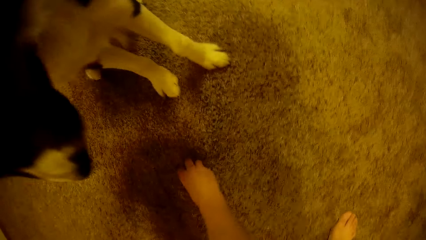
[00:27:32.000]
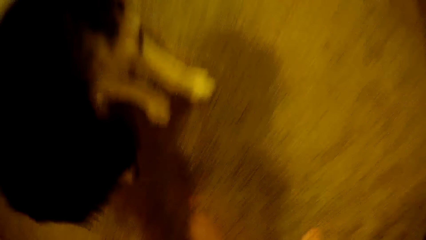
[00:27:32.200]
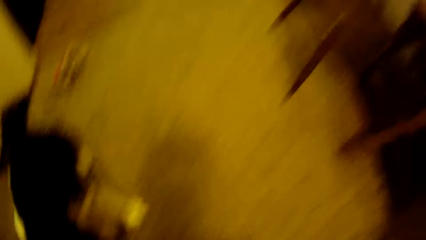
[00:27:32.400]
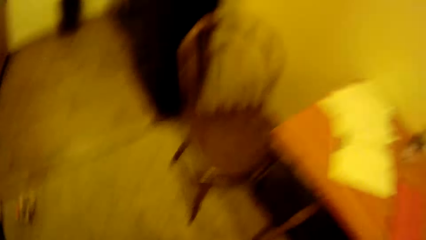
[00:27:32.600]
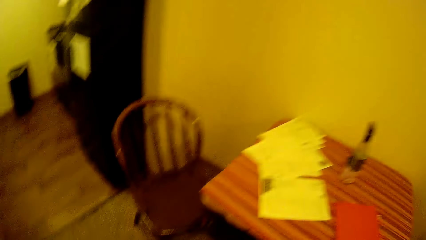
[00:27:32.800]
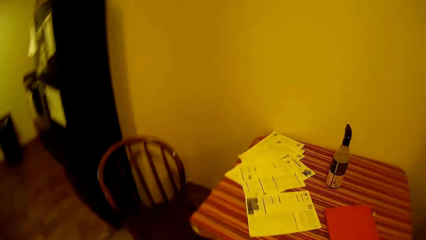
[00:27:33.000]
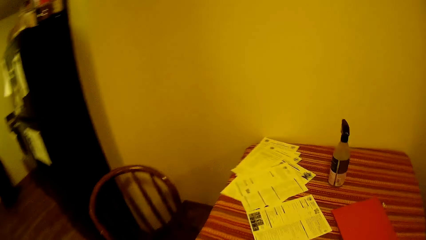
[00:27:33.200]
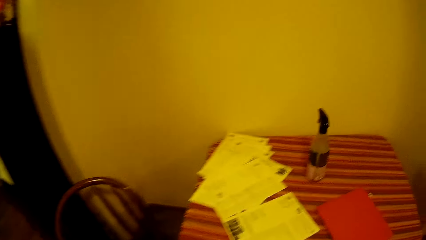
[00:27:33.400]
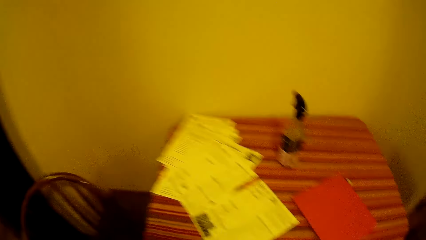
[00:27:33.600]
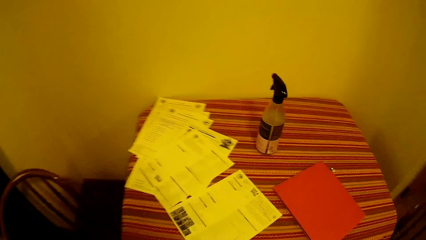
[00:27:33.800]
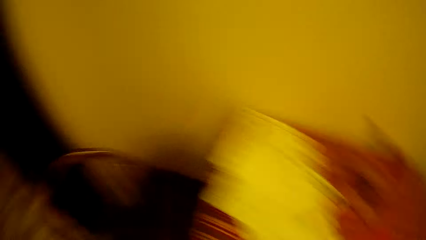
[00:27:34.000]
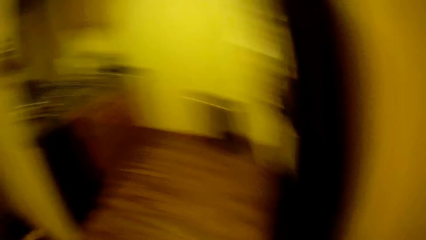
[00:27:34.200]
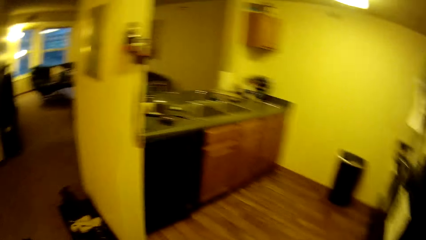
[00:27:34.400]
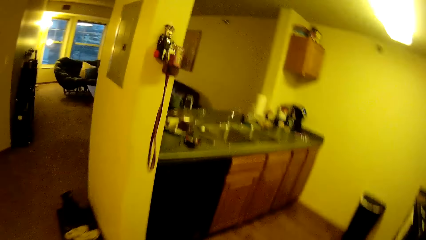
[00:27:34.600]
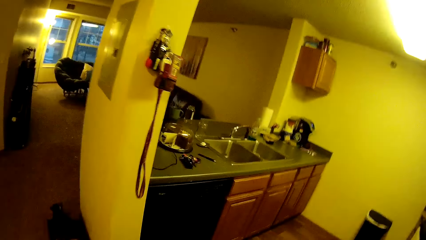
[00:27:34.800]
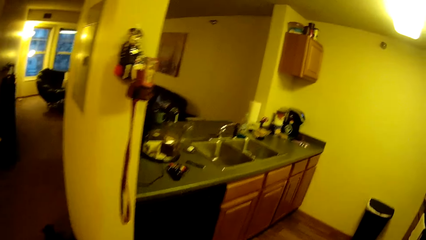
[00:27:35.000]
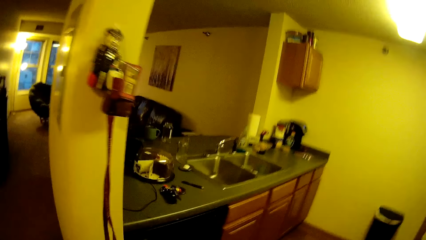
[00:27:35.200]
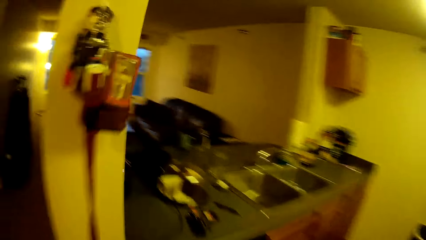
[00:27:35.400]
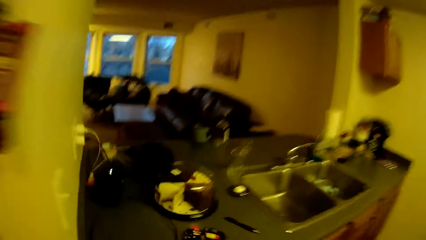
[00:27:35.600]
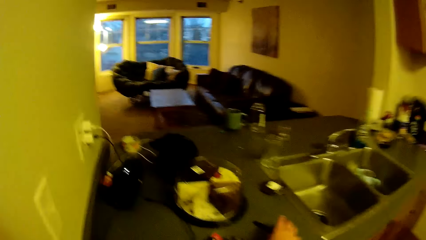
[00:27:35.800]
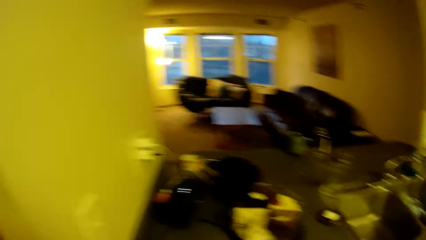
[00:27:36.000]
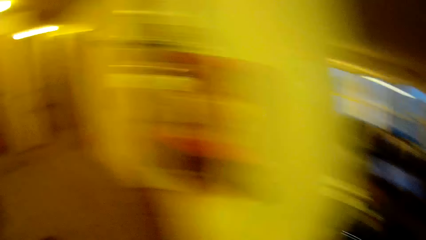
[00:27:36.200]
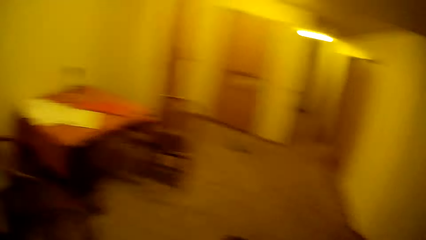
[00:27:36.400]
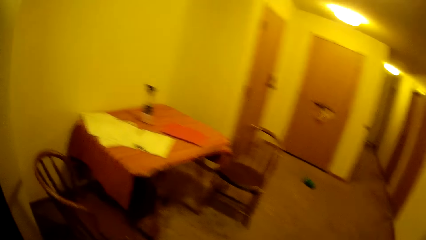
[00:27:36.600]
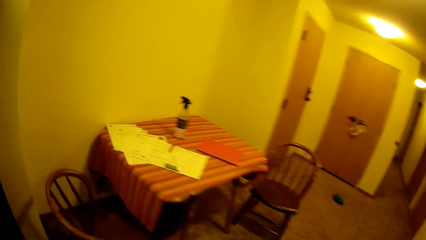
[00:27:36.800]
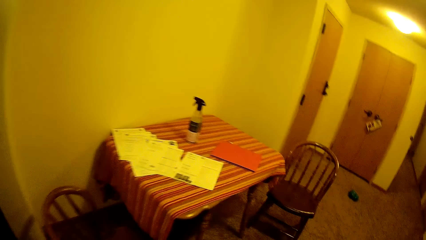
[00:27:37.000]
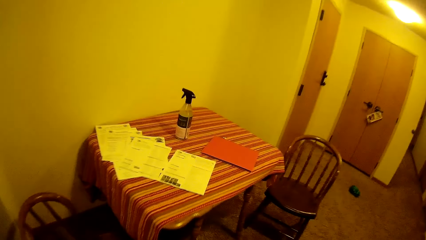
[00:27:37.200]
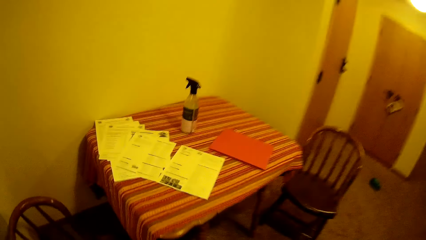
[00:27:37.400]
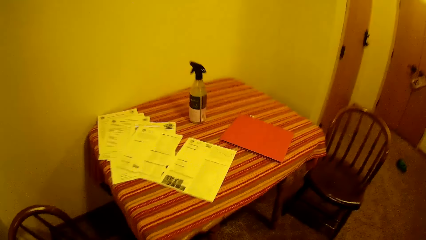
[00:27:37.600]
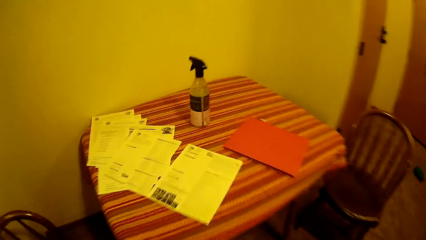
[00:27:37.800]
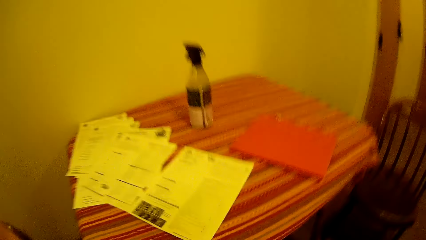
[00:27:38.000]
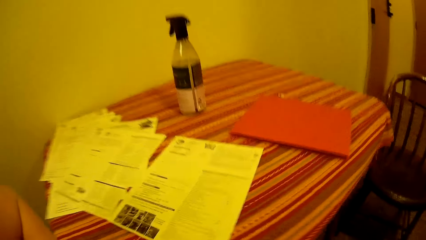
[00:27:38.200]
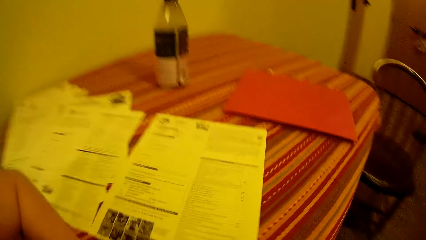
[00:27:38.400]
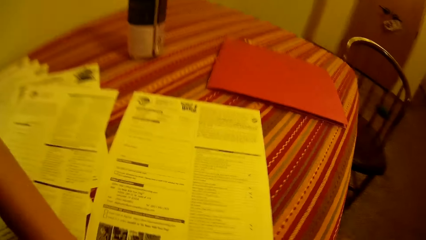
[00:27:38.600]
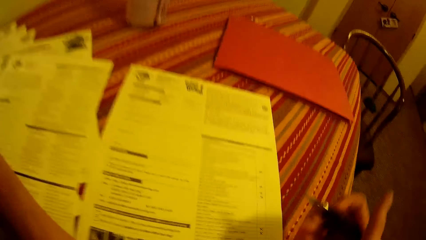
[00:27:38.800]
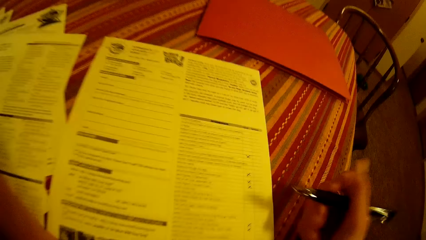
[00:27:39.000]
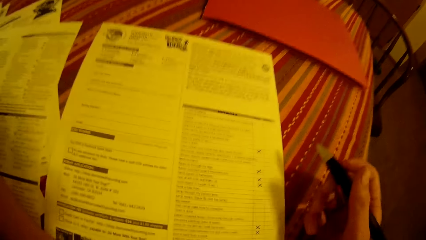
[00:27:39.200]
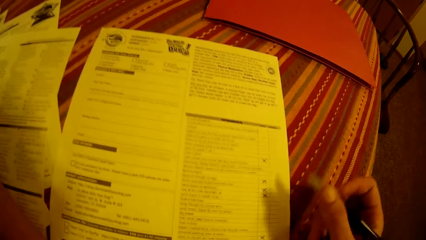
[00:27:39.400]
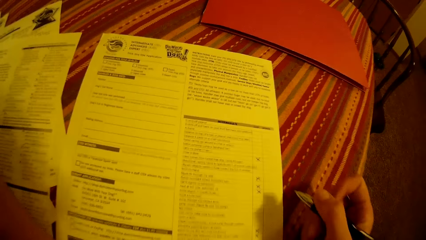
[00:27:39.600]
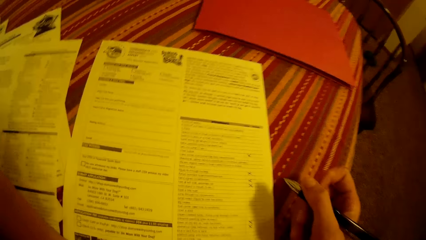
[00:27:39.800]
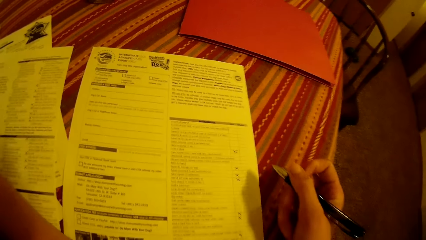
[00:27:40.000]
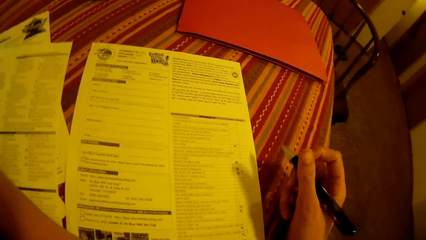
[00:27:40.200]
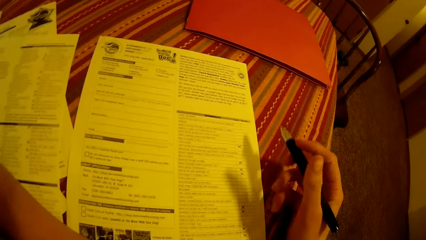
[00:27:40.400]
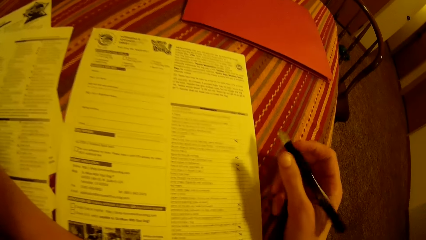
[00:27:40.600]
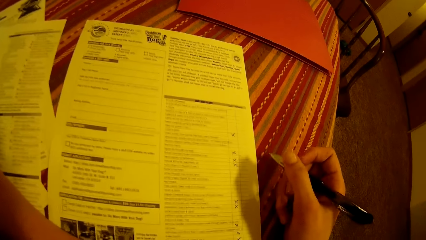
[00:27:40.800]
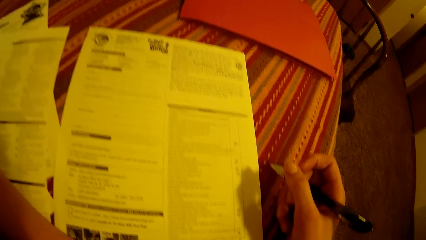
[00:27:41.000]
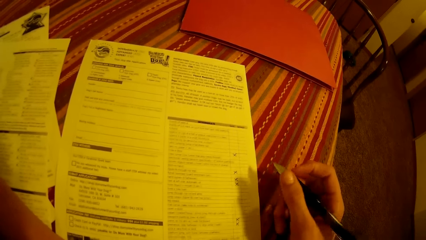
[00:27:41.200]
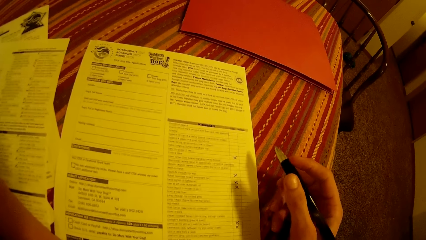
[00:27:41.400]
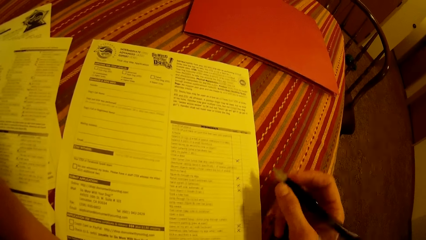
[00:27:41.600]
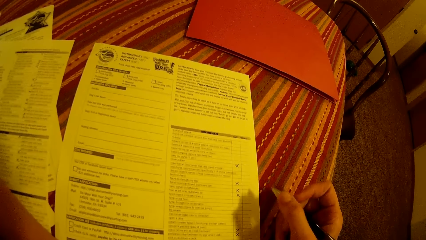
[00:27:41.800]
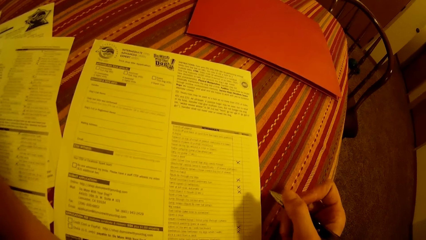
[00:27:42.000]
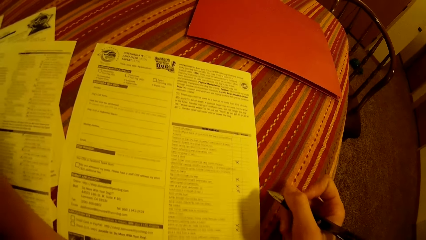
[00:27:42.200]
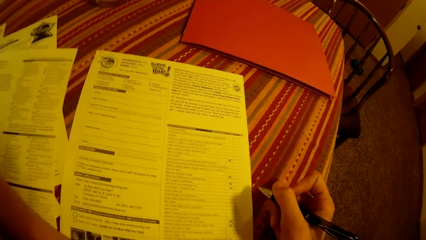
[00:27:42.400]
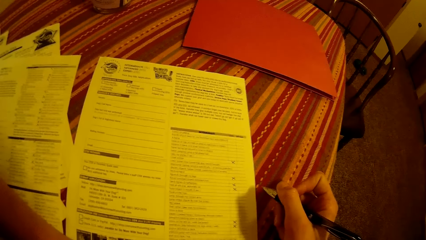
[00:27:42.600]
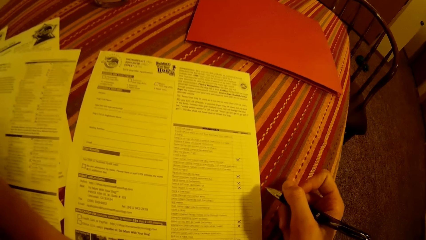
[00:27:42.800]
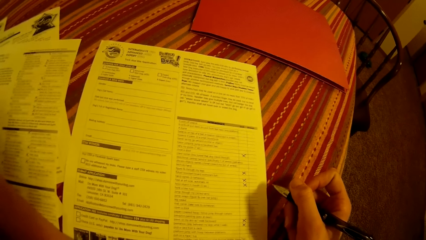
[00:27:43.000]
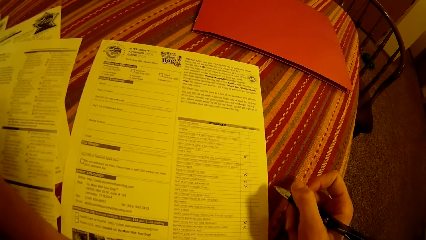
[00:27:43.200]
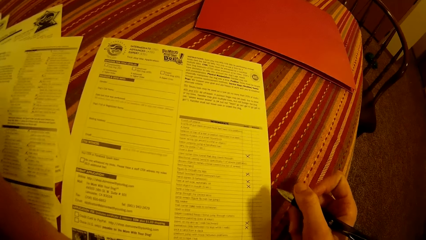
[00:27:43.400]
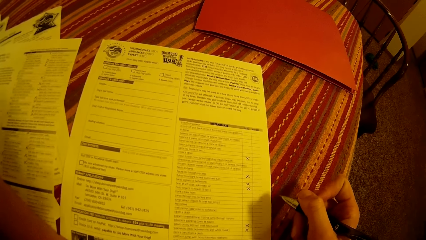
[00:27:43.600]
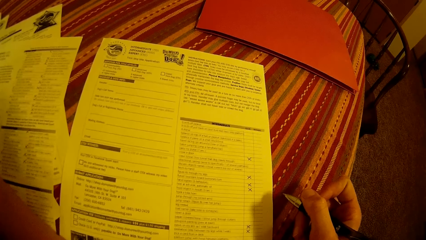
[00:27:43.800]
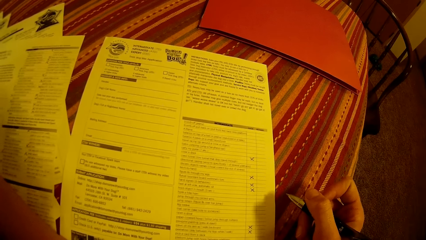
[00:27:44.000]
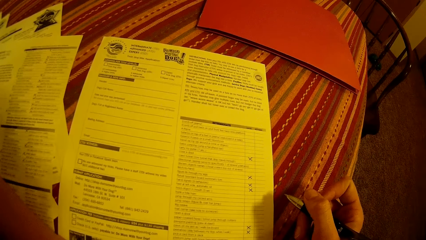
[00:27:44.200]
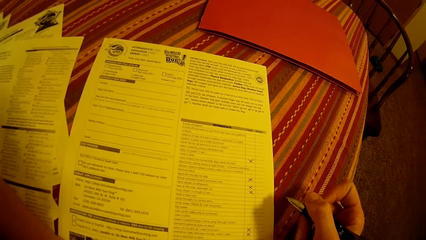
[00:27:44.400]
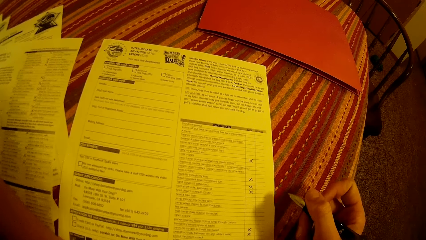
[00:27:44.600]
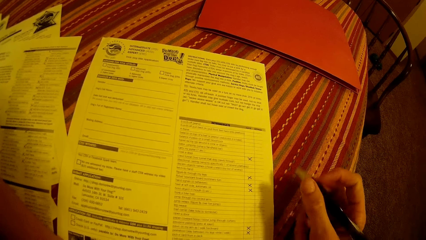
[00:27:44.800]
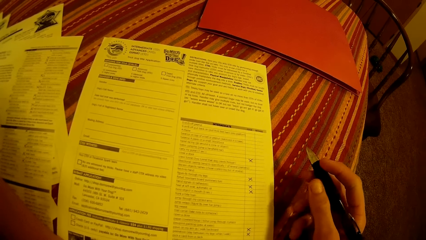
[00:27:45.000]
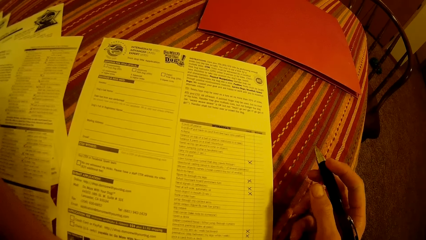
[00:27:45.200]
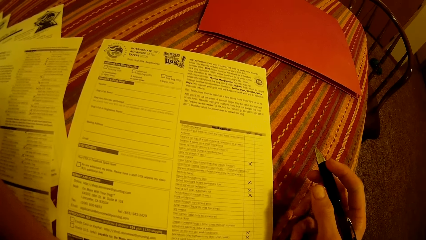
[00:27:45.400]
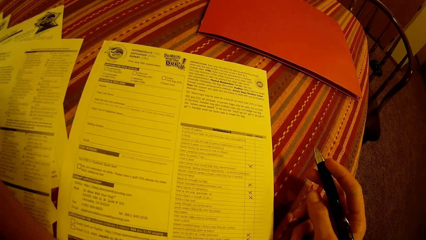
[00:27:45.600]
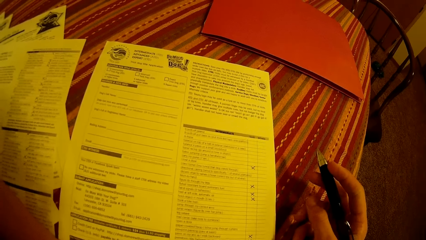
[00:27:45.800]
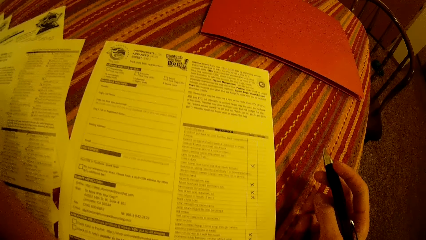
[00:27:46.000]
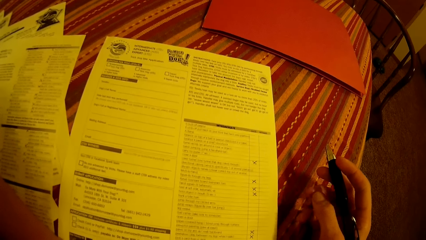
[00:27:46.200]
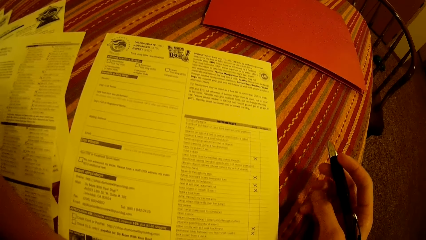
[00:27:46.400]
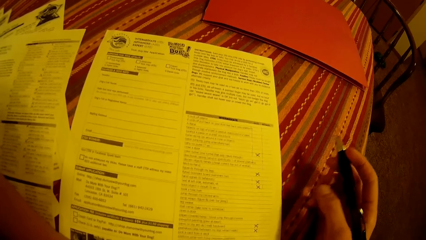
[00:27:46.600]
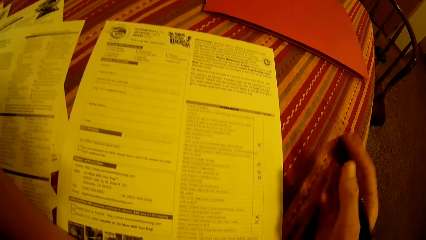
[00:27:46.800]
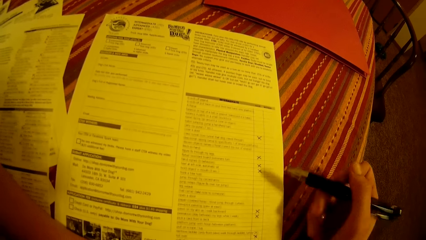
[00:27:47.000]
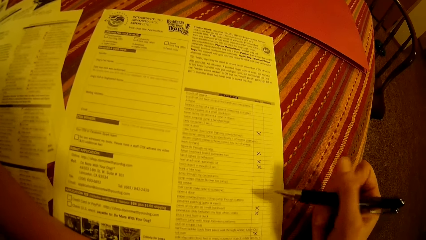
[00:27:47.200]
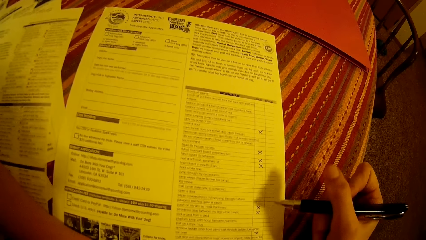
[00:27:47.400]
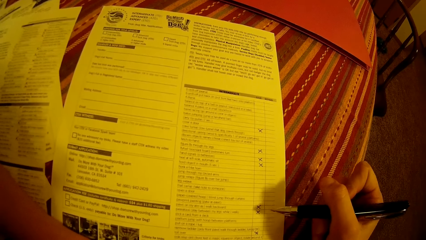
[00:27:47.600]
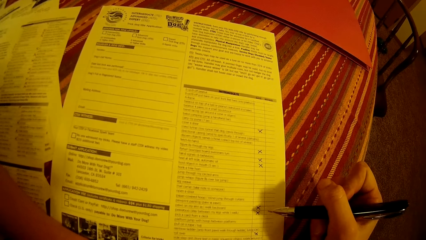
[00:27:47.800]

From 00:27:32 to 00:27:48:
The camera wearer walks around the room. They hold the pen. They turn around the room.
